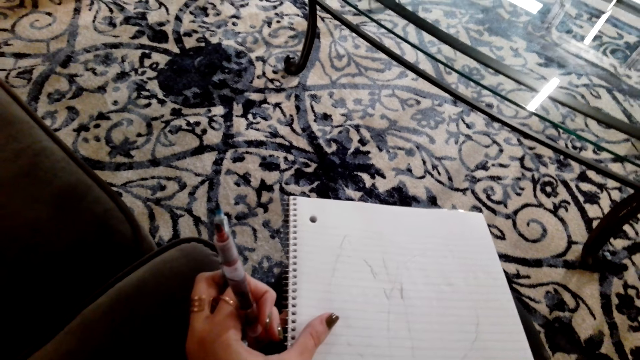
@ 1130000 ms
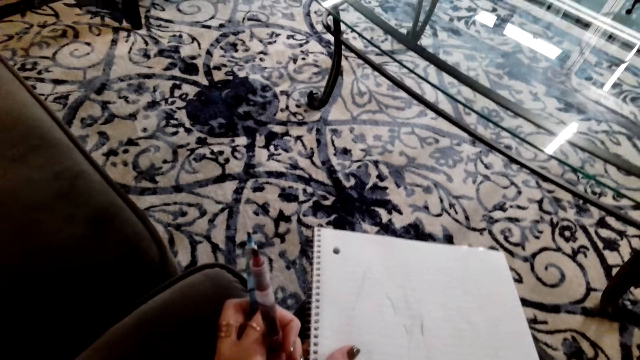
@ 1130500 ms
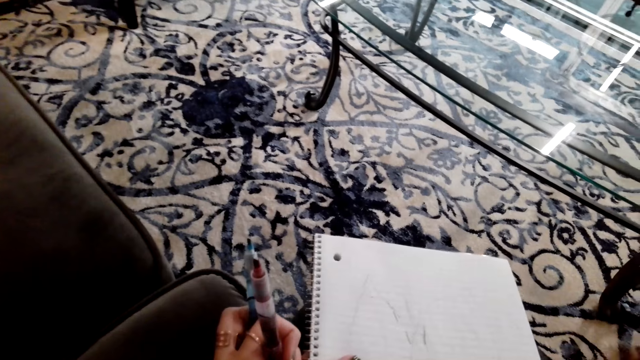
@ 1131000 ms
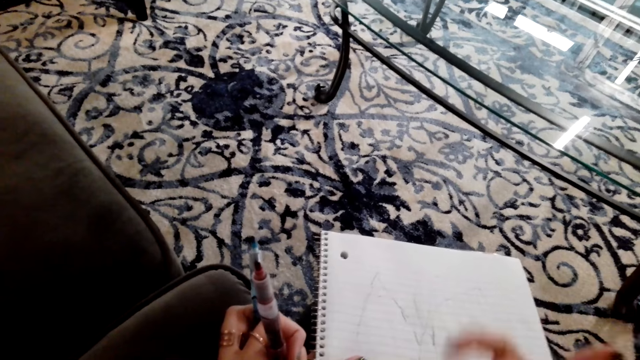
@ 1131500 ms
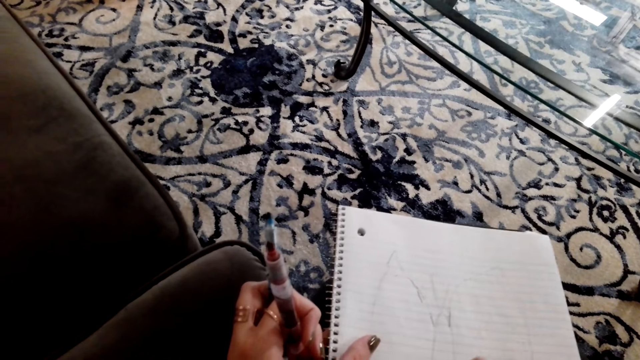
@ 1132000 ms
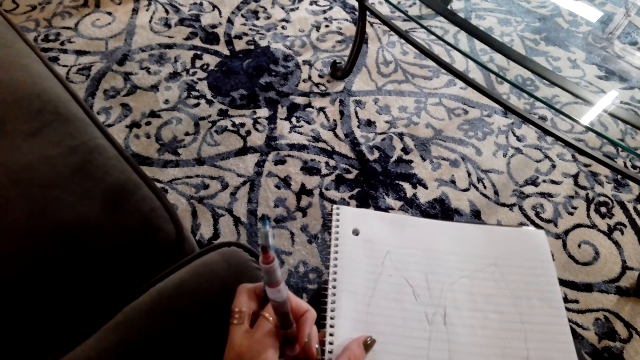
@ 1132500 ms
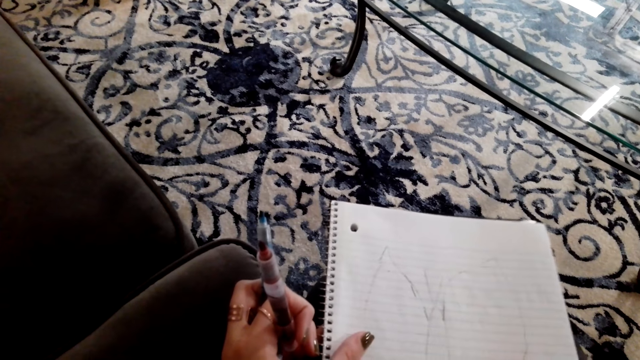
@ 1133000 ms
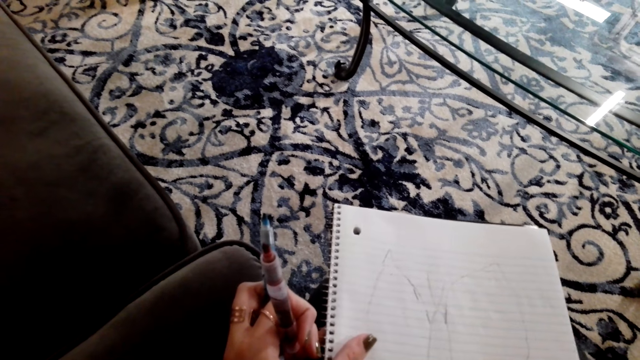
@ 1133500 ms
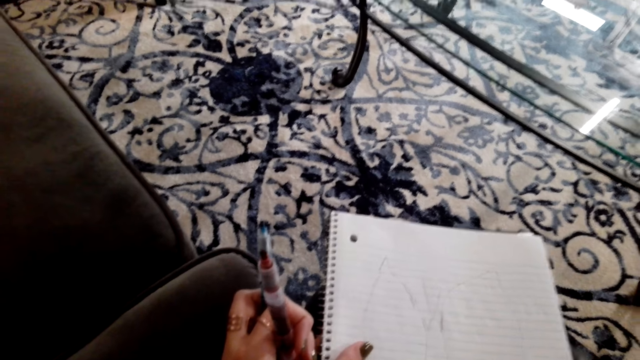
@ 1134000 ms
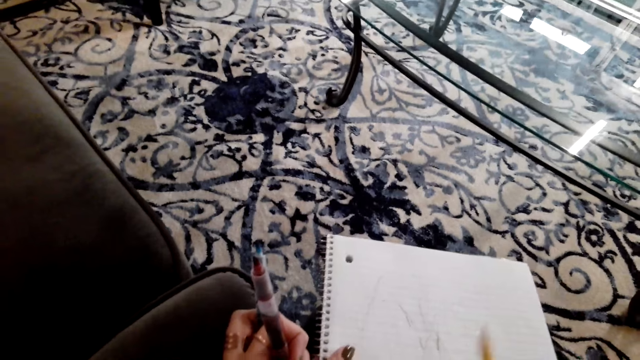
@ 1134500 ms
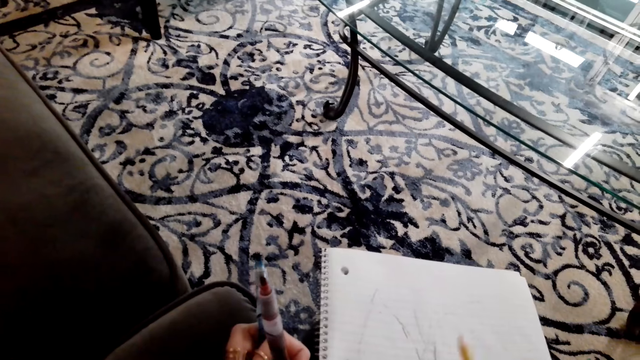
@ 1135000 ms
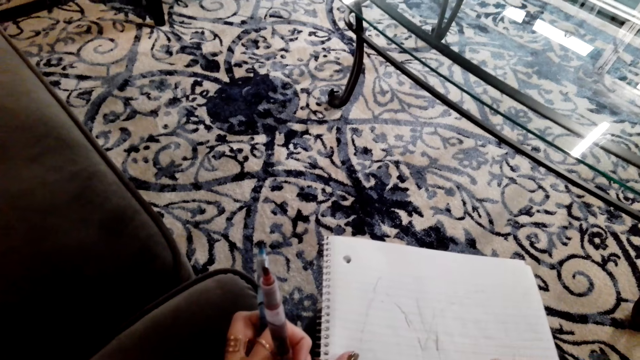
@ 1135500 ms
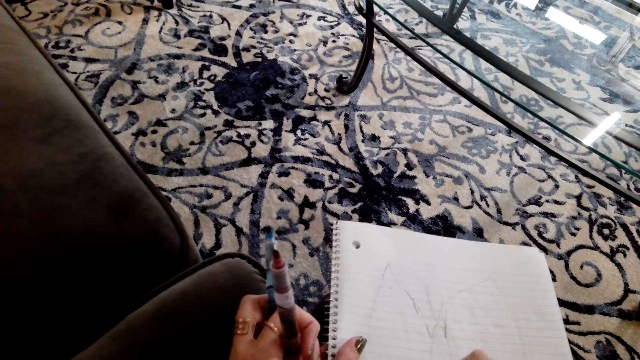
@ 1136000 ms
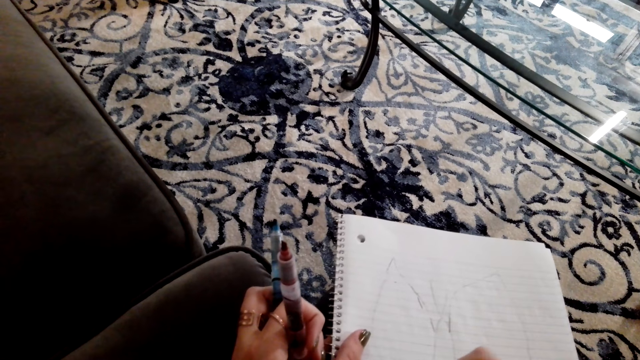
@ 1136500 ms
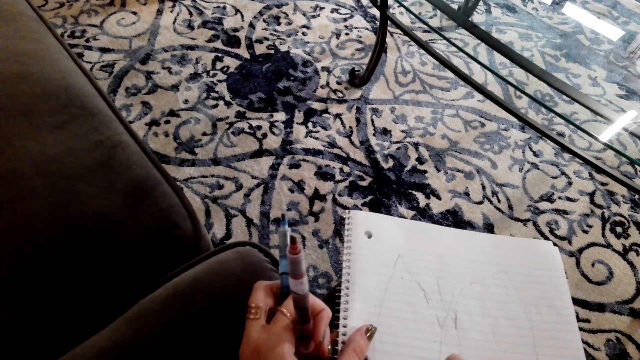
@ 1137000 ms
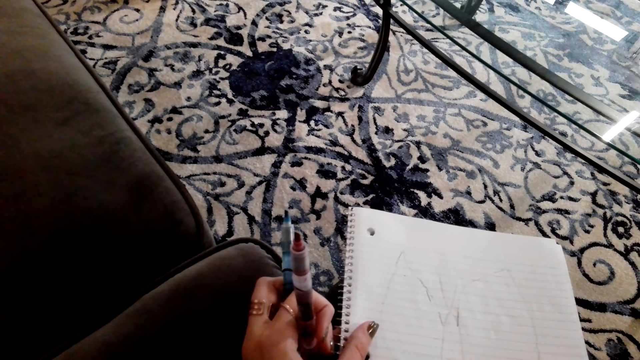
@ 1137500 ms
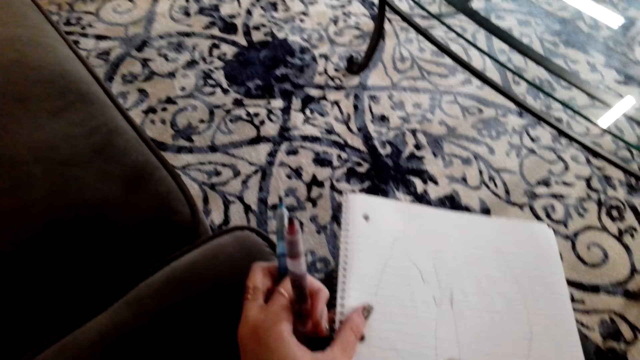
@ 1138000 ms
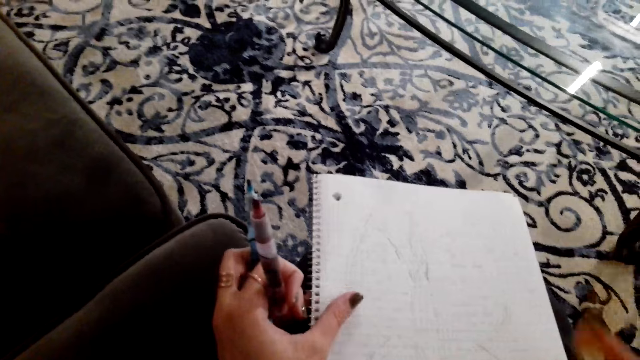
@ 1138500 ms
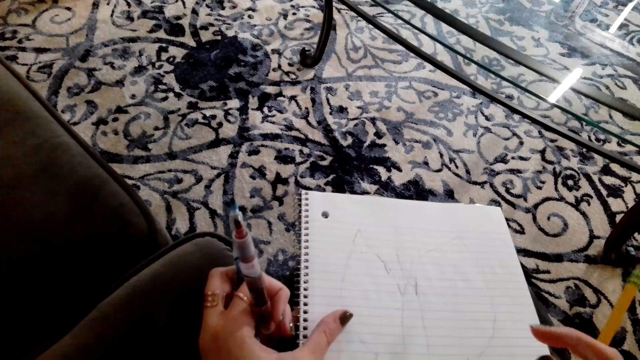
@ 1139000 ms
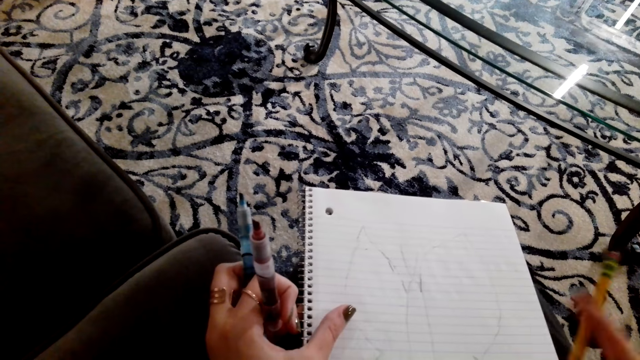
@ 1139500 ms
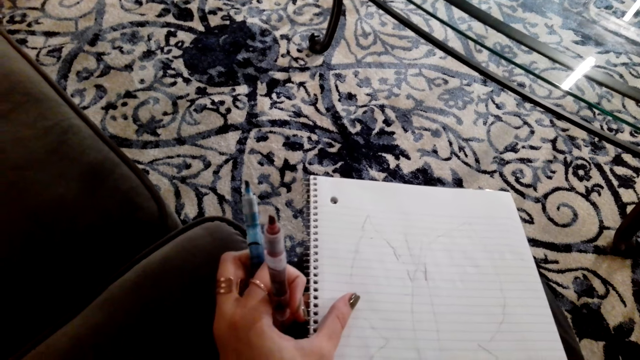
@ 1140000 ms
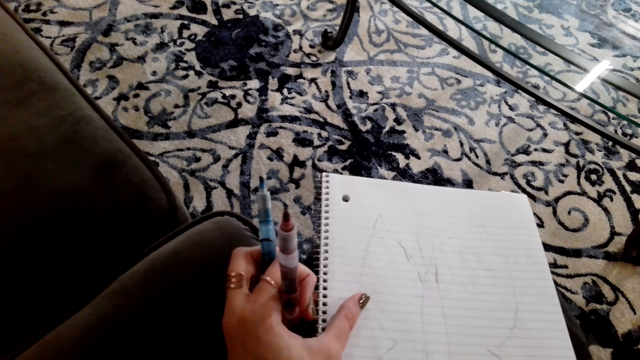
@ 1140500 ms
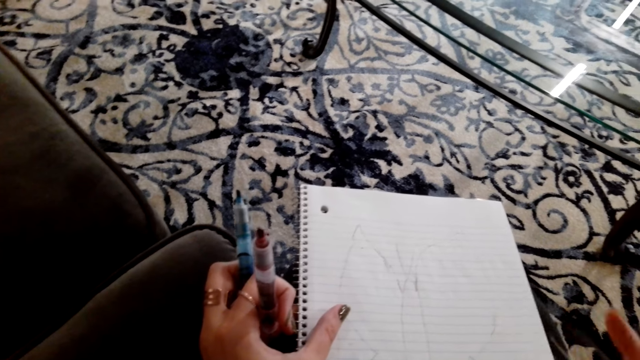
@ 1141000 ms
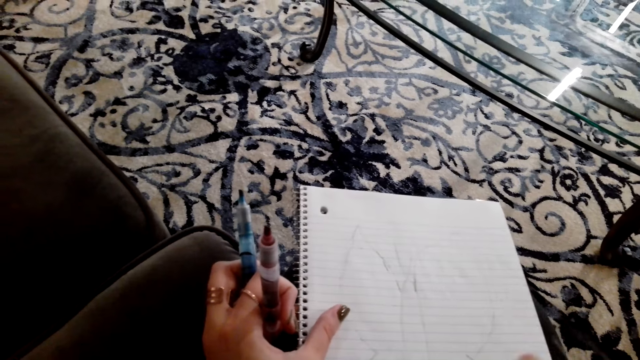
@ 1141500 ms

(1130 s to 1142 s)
The camera wearer moves the pencil. They erase the picture on the book. They wipe the book. They draw the picture on the book. They turn the pencil.

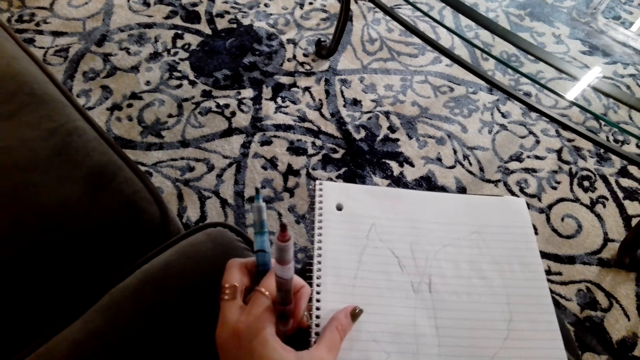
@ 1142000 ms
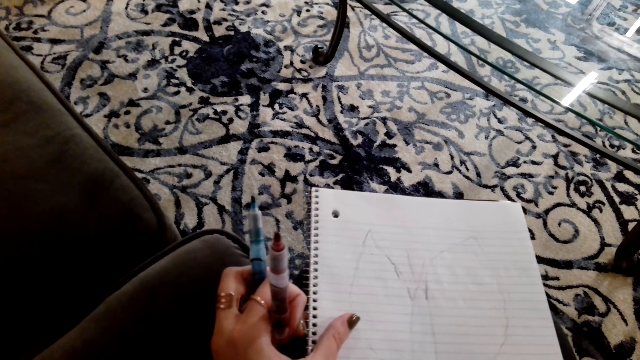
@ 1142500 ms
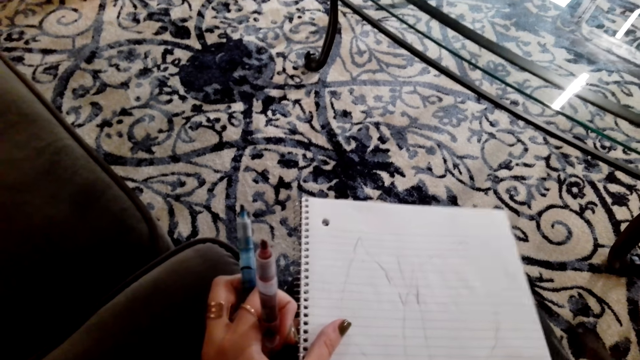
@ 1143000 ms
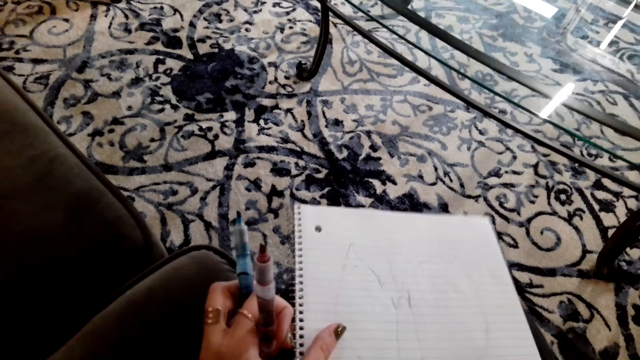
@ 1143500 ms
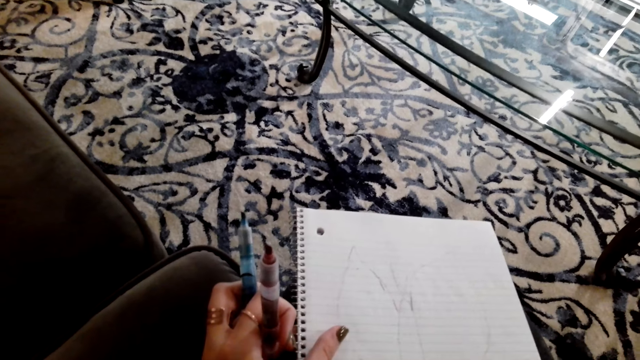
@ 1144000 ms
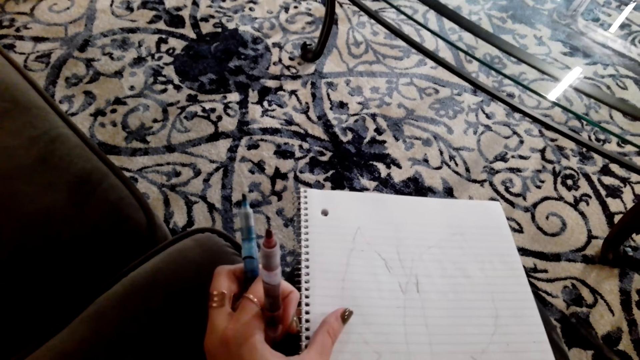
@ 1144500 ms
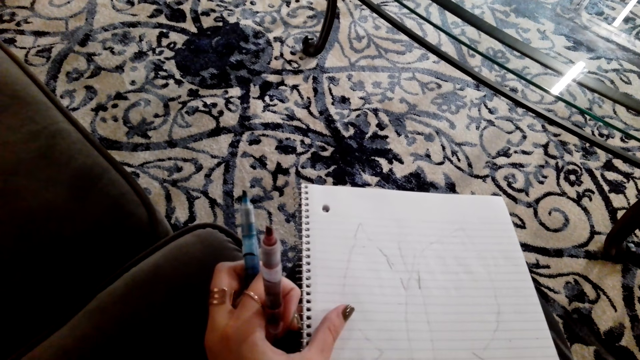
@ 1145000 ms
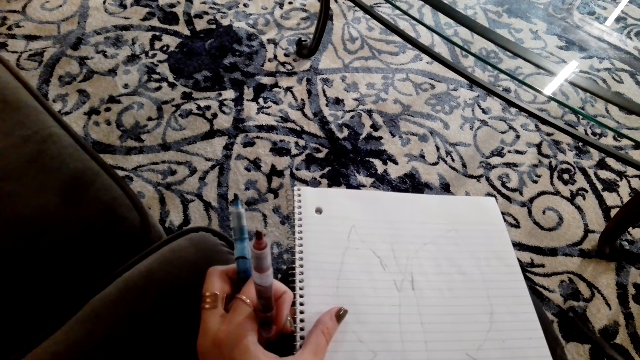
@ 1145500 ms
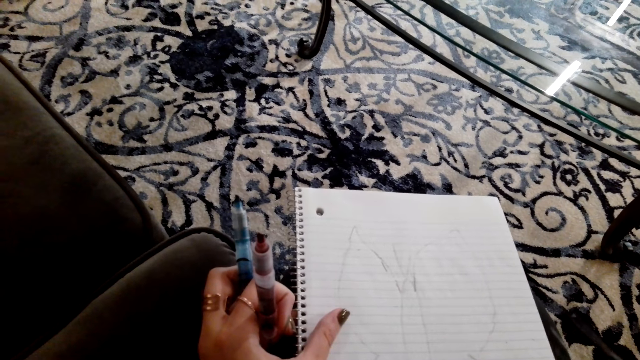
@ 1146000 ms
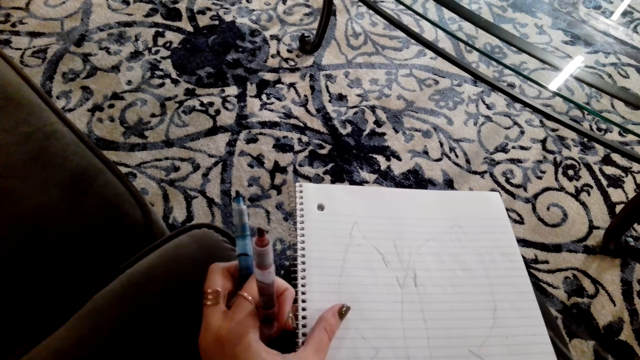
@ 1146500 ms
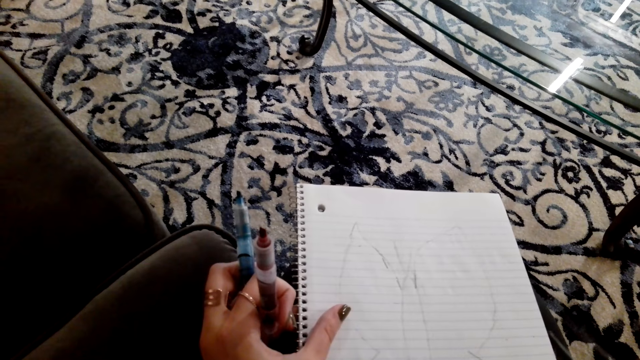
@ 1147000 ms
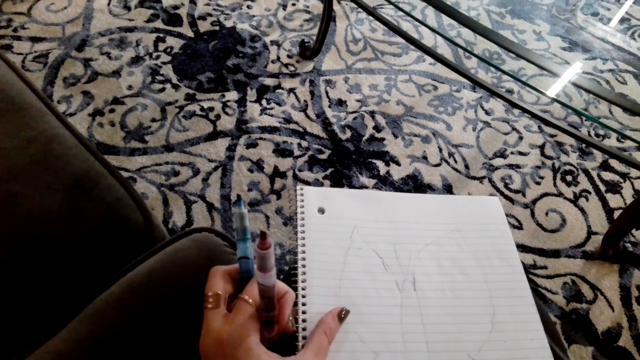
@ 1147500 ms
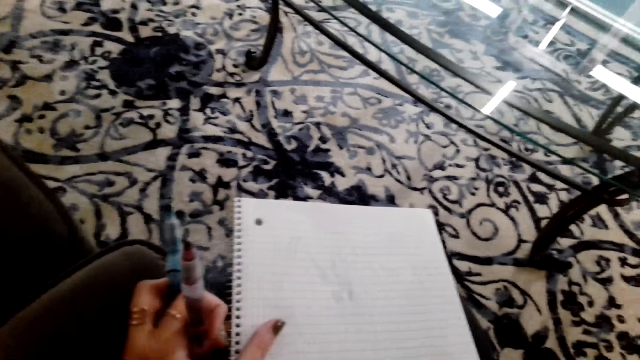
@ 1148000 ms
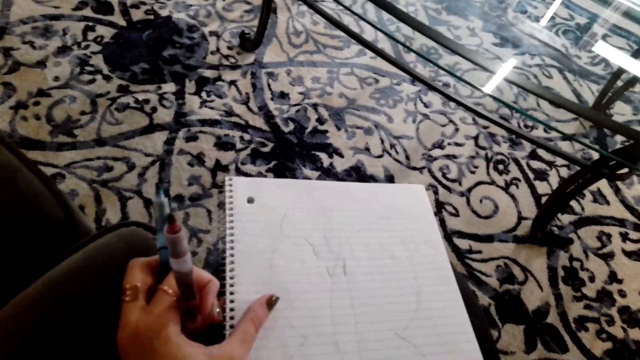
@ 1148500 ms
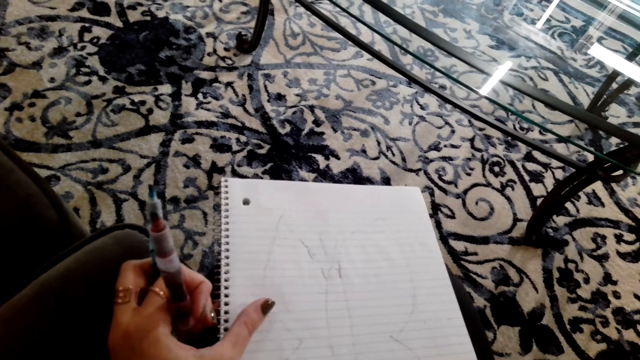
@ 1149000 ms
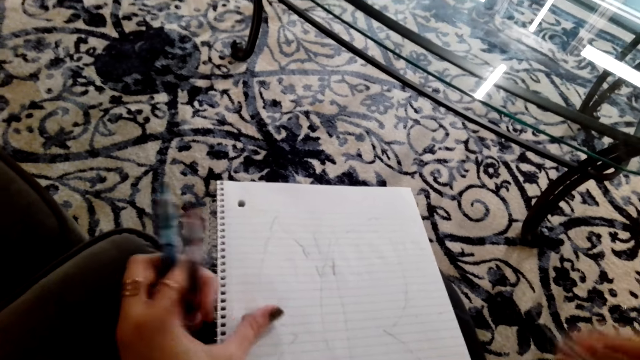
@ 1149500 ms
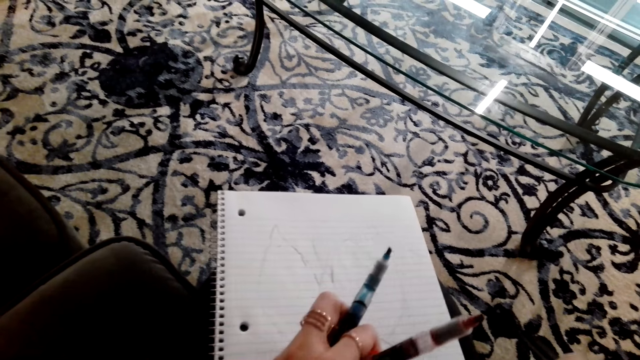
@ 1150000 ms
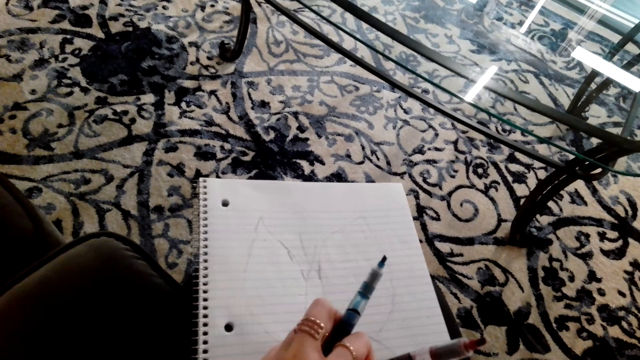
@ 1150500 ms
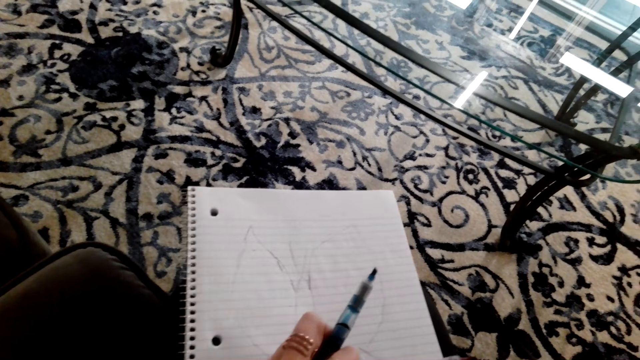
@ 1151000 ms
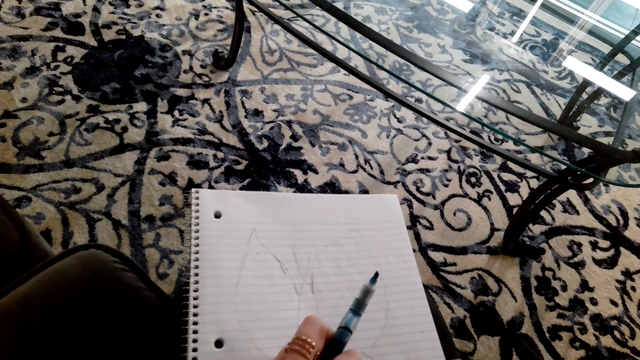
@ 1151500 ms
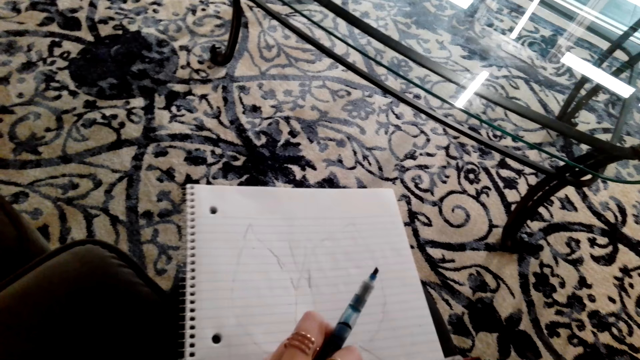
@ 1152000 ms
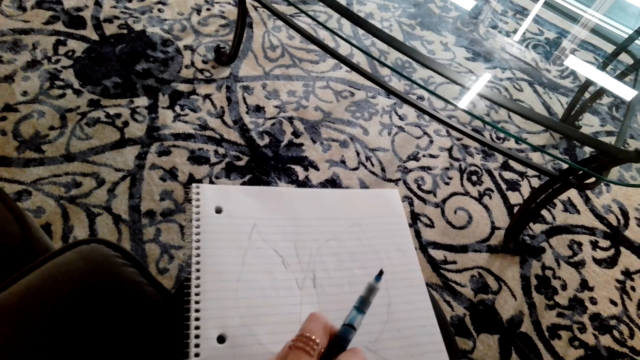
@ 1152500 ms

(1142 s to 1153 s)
The camera wearer erases the picture on the book. They draw the picture on the book. They move the pencil. They erase the picture on the book.
